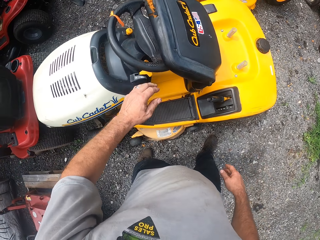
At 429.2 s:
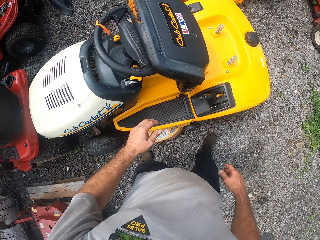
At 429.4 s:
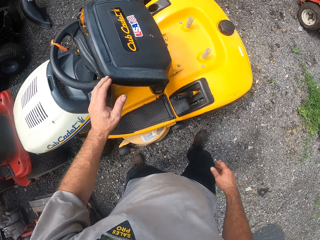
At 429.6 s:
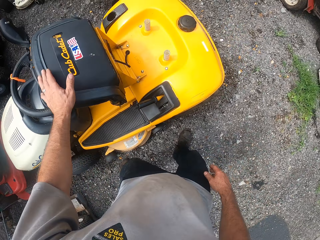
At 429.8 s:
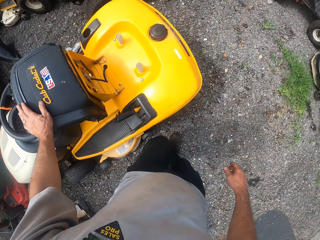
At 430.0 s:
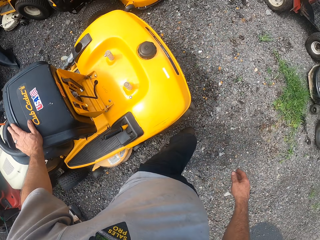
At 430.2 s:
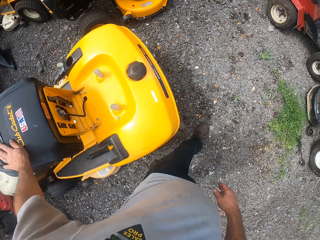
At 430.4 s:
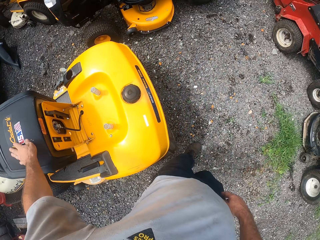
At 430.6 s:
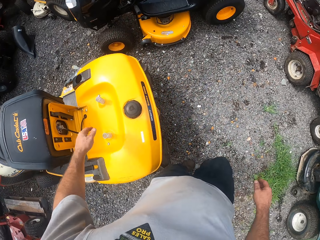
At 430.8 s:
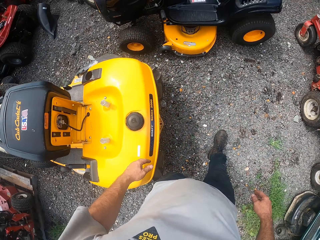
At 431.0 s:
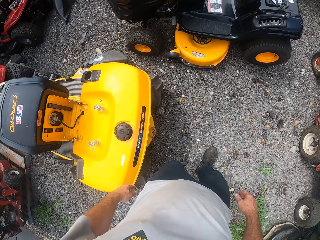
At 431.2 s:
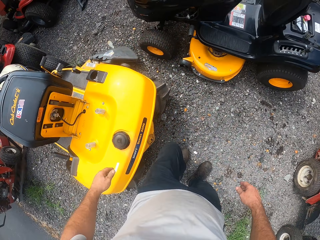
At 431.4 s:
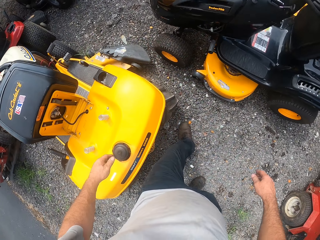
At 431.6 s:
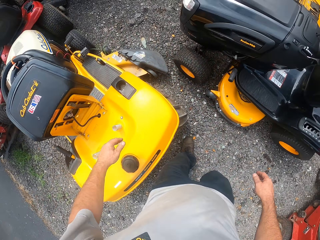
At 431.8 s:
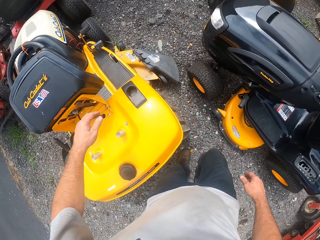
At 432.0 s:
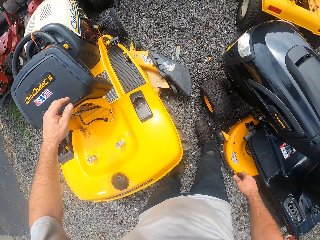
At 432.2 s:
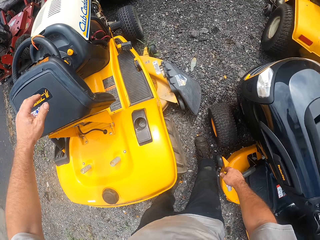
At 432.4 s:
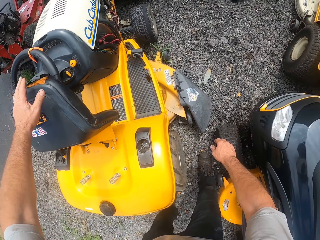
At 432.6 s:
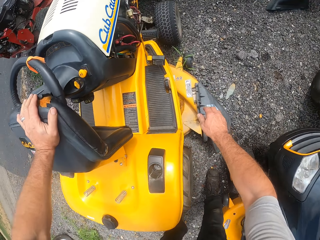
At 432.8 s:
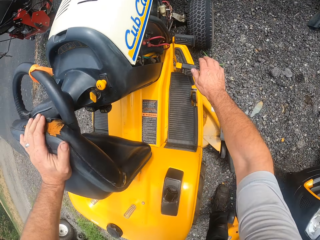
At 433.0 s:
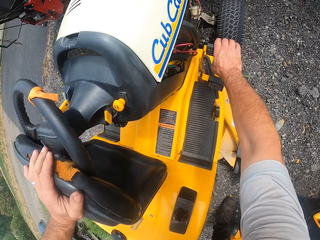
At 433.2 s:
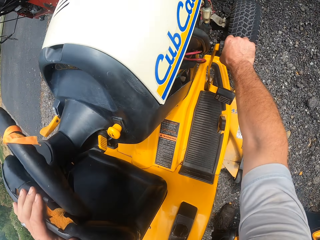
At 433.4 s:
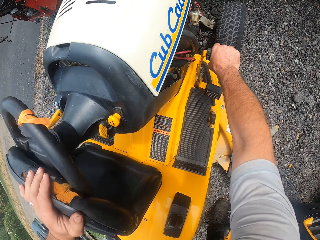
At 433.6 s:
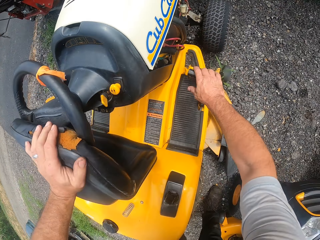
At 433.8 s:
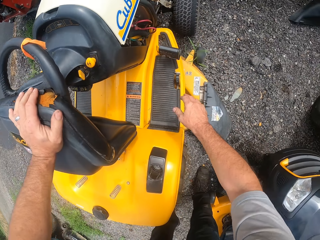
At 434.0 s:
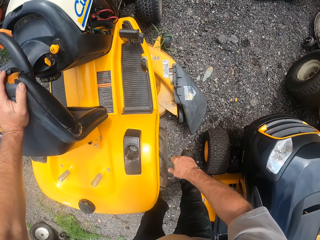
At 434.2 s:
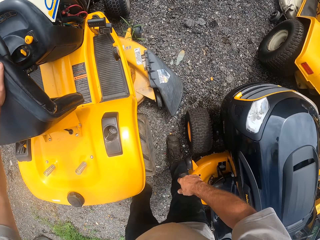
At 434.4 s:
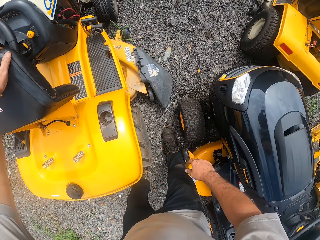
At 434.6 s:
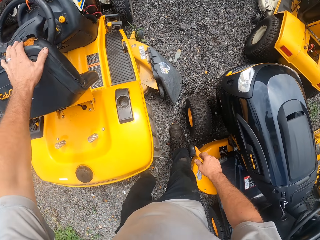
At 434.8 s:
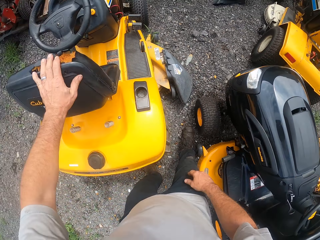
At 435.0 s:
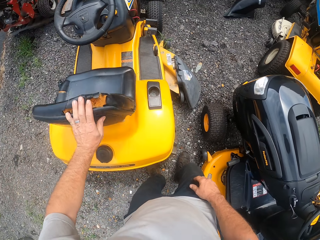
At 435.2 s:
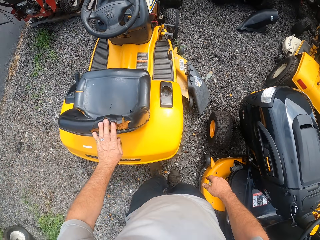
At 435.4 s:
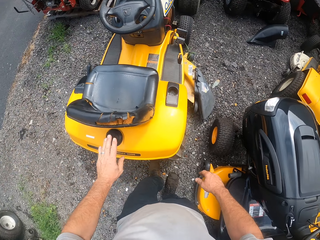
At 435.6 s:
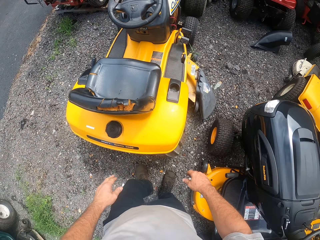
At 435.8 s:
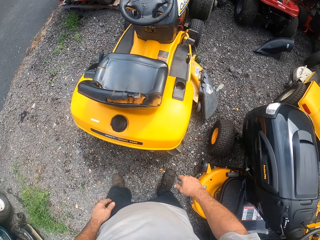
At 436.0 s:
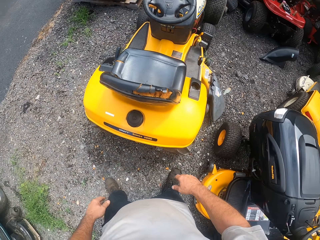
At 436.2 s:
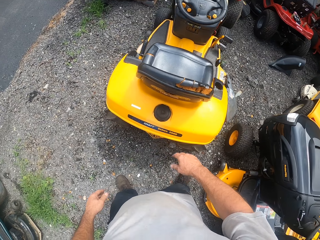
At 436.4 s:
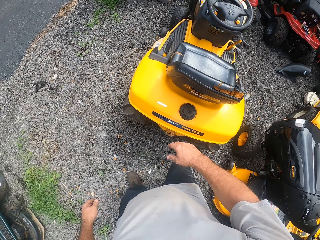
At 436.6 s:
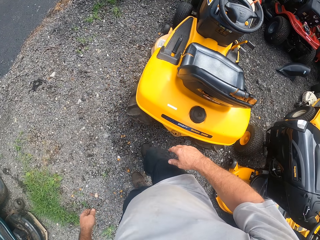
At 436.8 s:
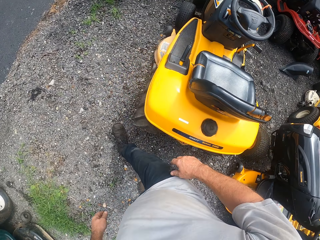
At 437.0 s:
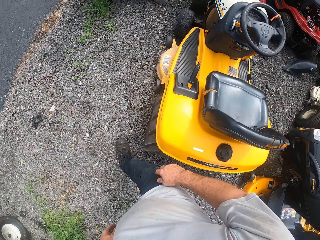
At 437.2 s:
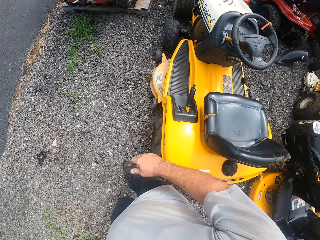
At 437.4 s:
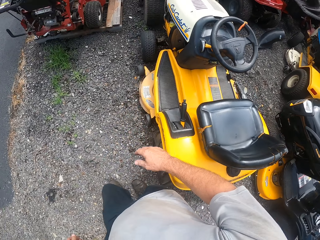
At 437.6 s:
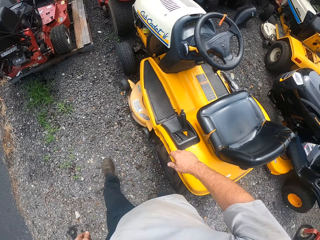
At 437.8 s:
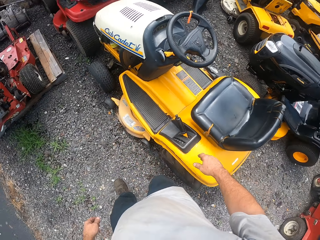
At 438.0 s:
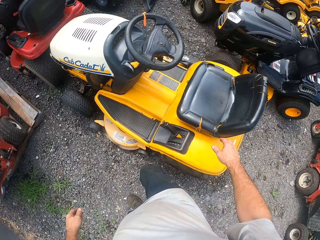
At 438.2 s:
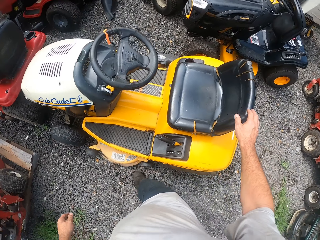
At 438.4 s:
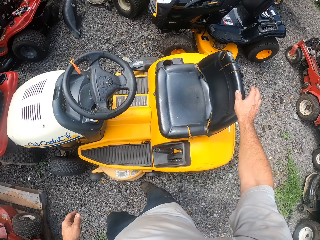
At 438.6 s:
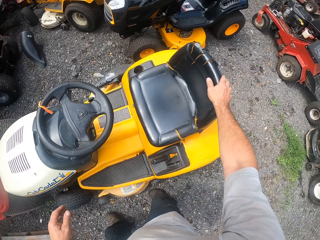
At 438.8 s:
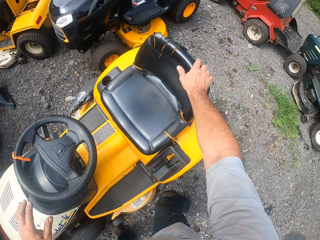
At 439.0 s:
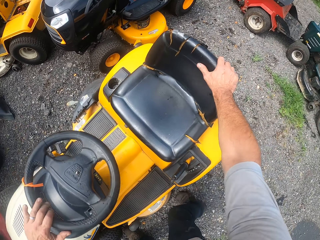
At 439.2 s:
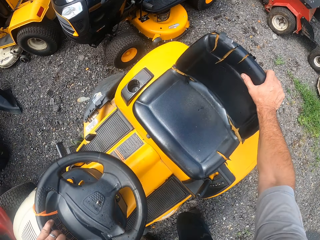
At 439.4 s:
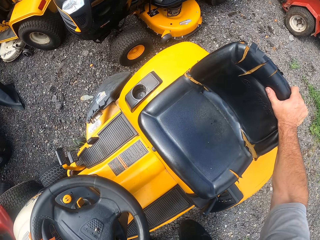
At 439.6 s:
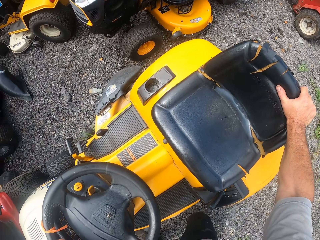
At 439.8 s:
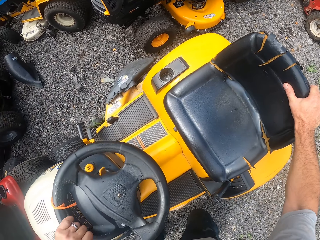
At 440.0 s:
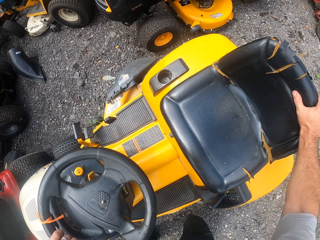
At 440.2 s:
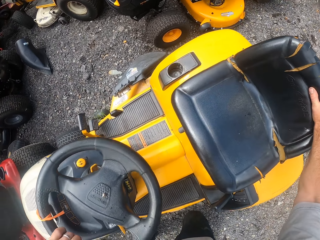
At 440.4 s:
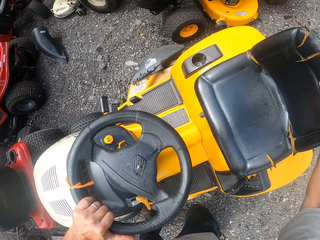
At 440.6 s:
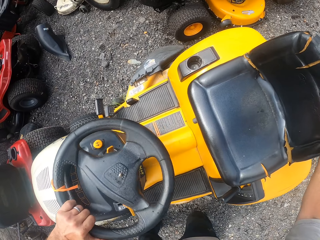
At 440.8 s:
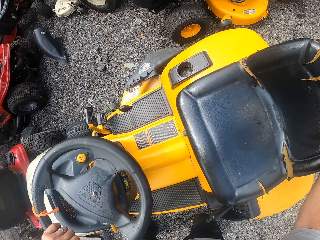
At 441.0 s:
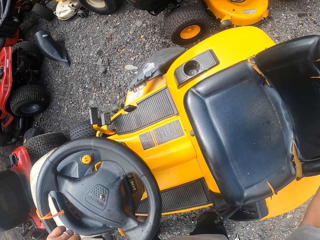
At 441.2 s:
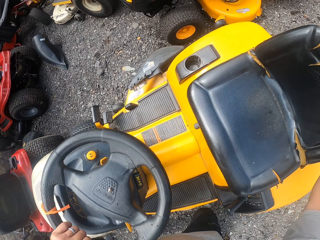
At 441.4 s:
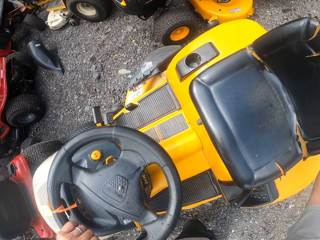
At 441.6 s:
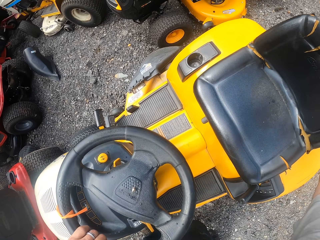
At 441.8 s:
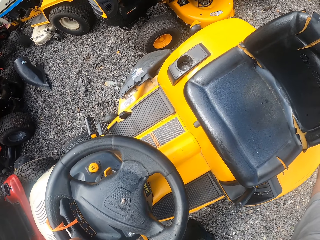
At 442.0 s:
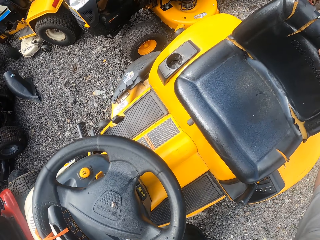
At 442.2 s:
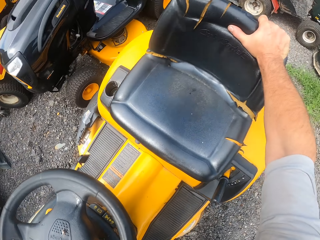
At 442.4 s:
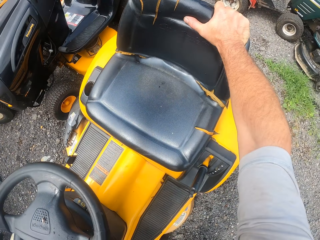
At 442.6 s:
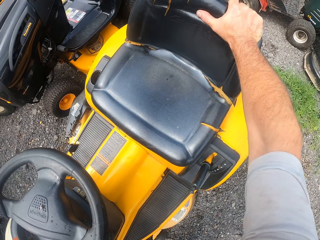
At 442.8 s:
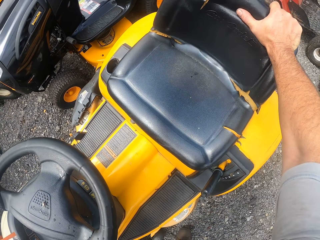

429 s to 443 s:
The camera wearer rests a hand on the lawn tractor. He walks to the other side. He removes a hand from the lawn tractor. He bends down. He holds the lawn tractor seat. He moves a lever on the other lawn mower with his right hand. He pulls the lawn tractor. He moves a hand away. He pulls the seat down with his left hand. He walks aside. He holds the lawn tractor. He pushes the other lawn mower with both hands. He holds the steering wheel.

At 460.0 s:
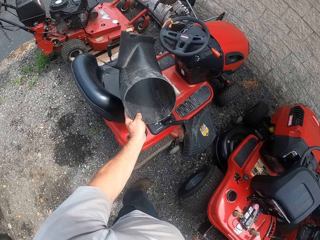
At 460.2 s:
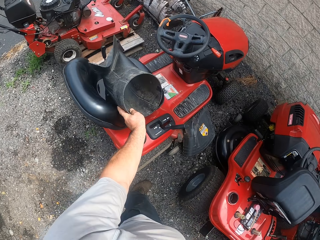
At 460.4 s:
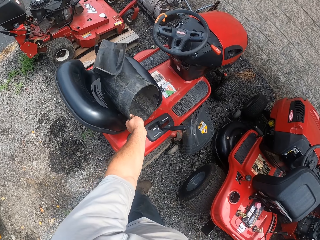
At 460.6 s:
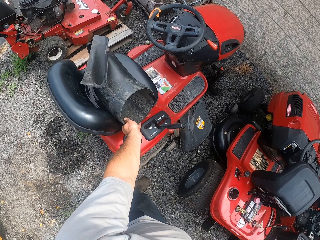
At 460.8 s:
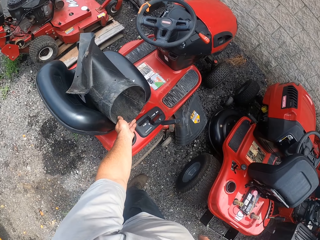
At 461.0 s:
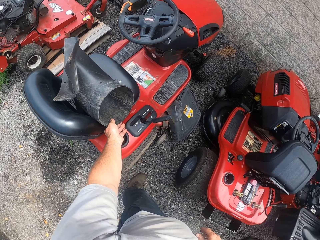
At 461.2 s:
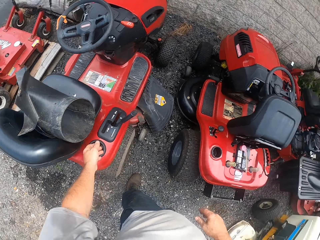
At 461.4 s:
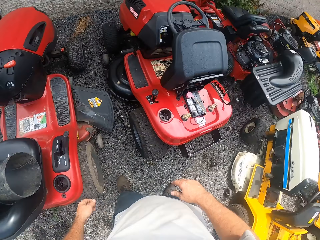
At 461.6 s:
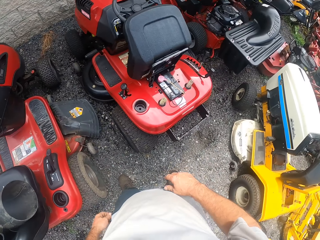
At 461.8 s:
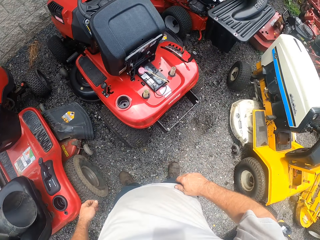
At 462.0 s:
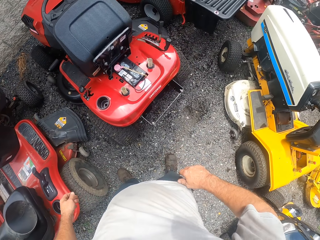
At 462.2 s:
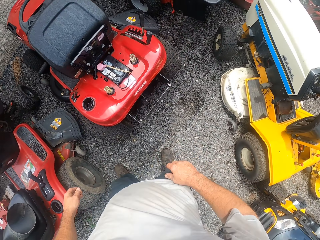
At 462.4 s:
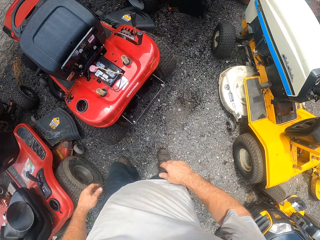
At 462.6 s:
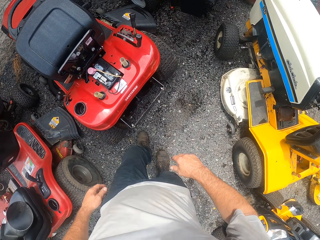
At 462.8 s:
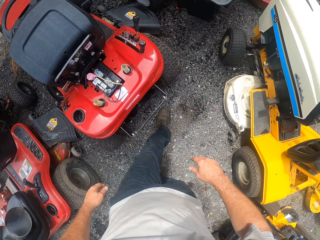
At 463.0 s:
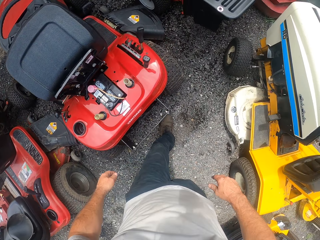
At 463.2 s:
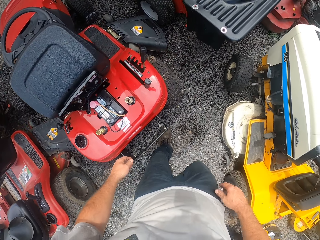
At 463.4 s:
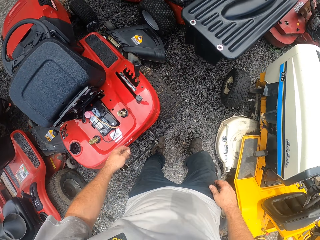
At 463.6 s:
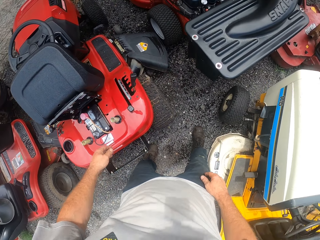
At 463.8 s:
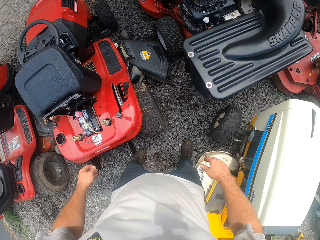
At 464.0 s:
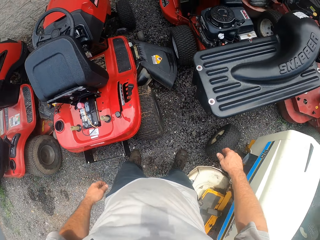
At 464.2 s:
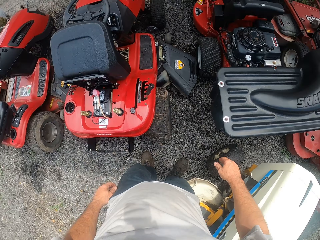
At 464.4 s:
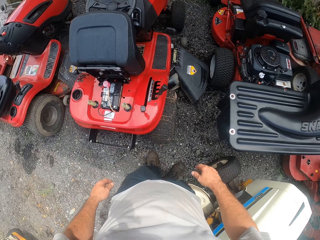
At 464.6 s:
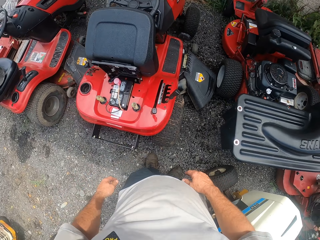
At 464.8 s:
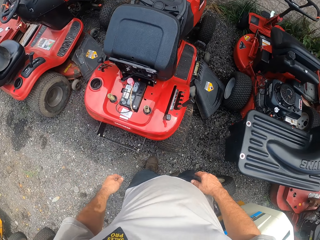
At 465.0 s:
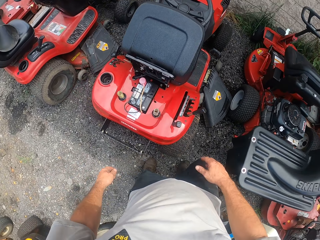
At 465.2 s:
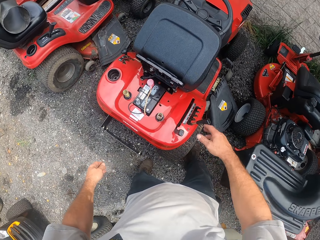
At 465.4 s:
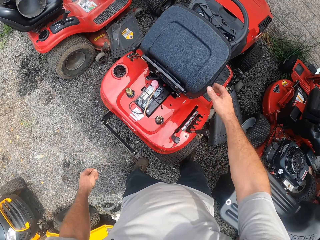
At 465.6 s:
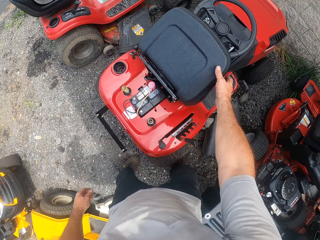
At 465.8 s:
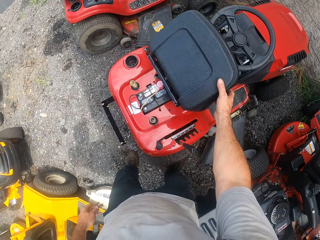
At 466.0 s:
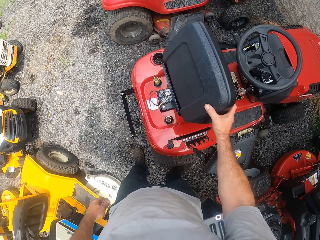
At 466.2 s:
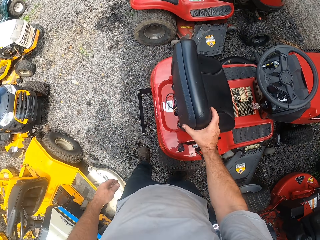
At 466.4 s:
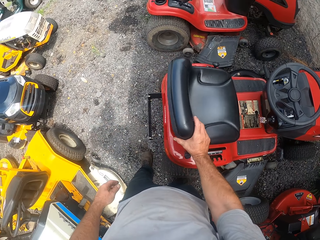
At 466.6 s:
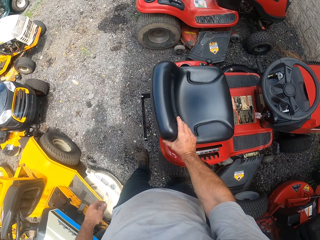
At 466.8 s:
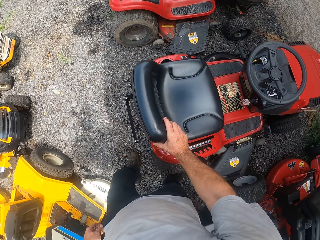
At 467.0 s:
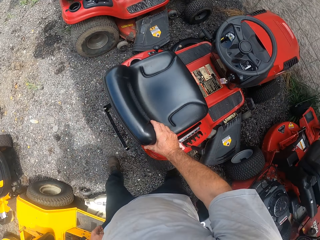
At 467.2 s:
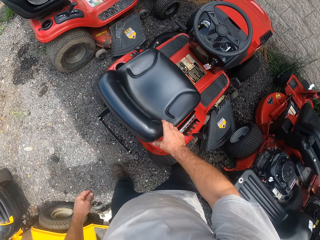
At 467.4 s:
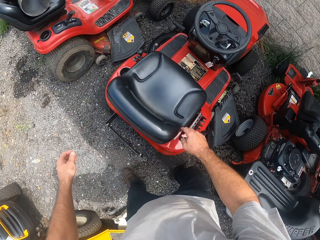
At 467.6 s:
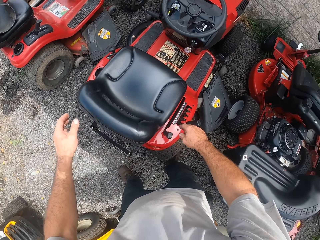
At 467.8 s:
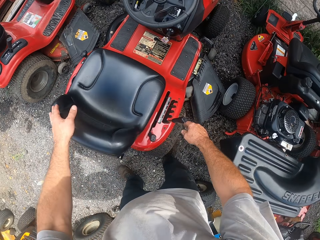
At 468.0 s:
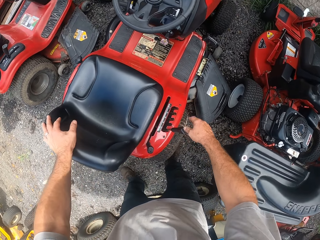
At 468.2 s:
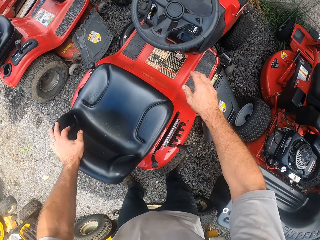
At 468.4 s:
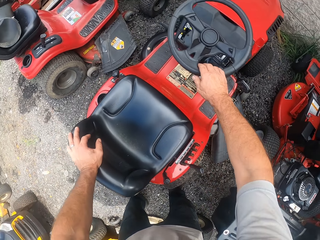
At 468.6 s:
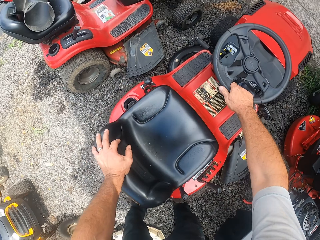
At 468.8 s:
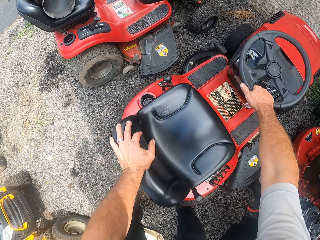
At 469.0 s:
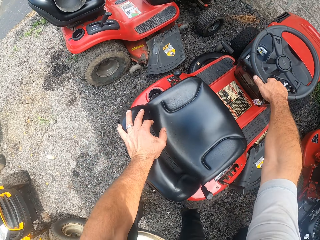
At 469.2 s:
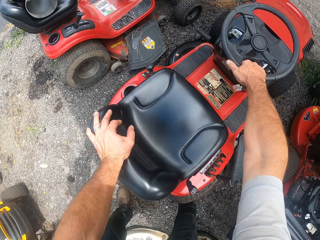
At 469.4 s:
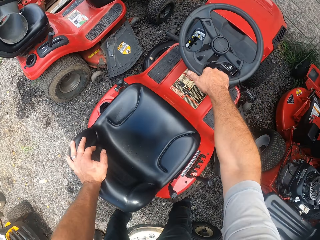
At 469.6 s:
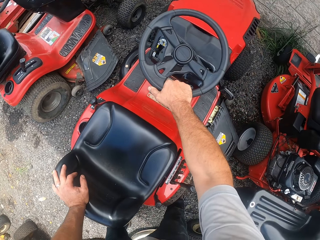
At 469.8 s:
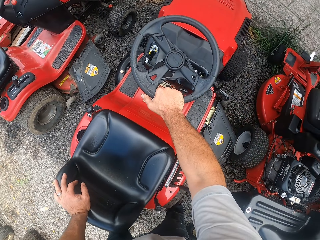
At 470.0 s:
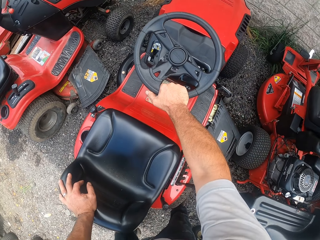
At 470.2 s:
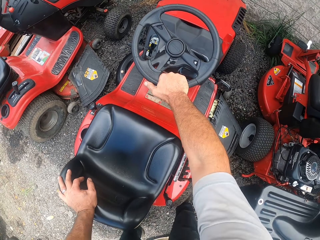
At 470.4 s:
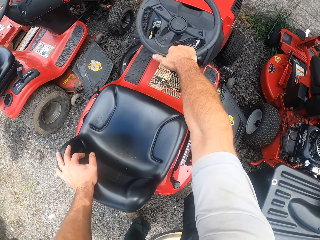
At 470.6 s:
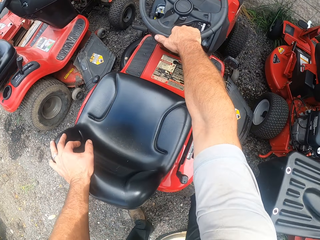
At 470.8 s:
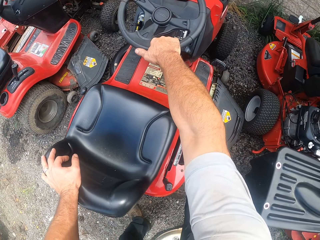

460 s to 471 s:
The camera wearer drops the exhaust pipe on another lawn mower. He walks around. He moves a seat of the other lawn mower with his right hand. He pulls a lawn tractor seat. He moves back, holds the lawn tractor seat, and holds a steering wheel. He pulls the other lawn mower with both hands. He pushes the lawn tractor.
